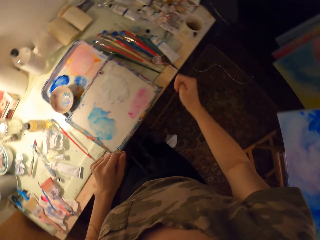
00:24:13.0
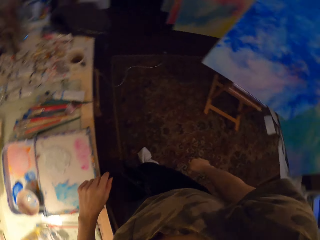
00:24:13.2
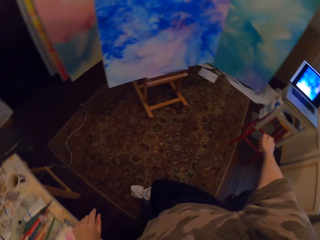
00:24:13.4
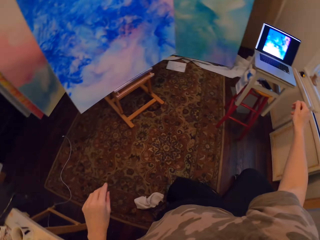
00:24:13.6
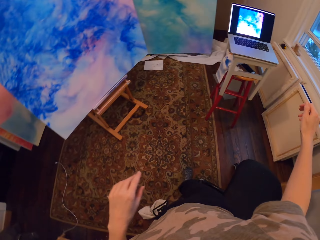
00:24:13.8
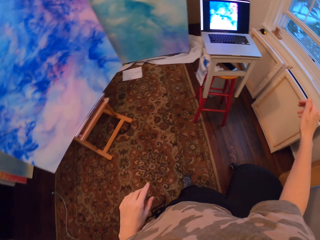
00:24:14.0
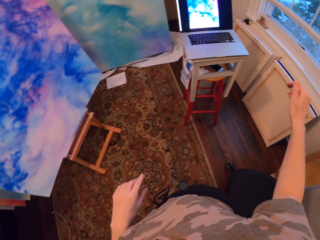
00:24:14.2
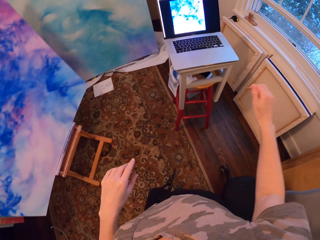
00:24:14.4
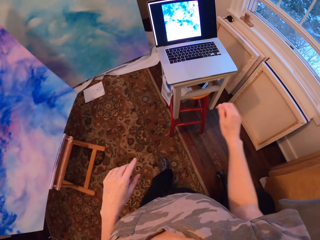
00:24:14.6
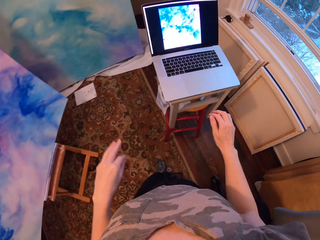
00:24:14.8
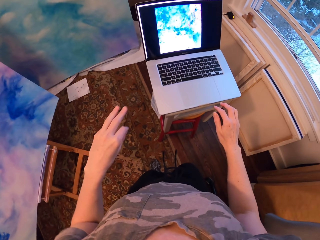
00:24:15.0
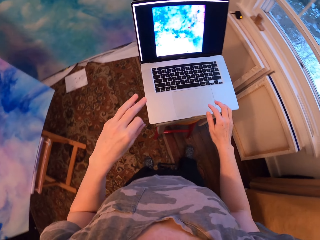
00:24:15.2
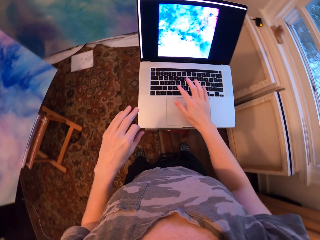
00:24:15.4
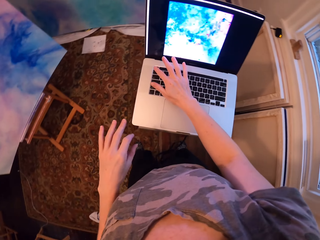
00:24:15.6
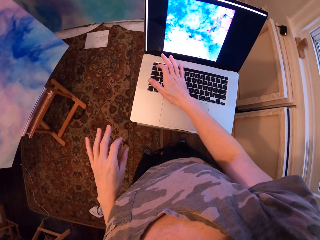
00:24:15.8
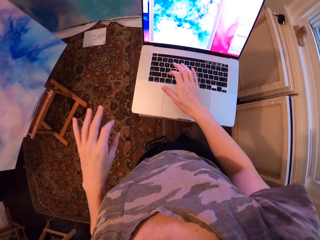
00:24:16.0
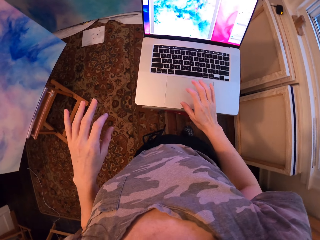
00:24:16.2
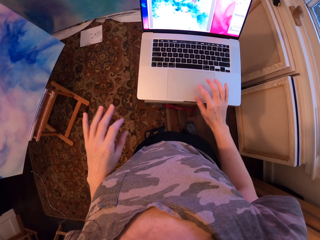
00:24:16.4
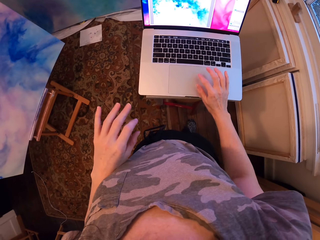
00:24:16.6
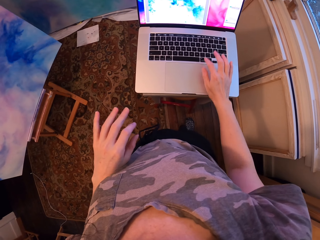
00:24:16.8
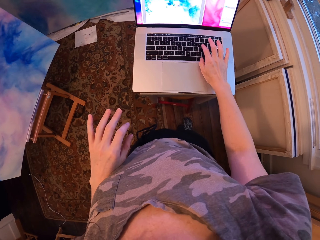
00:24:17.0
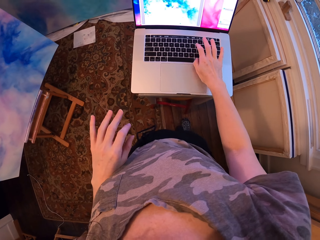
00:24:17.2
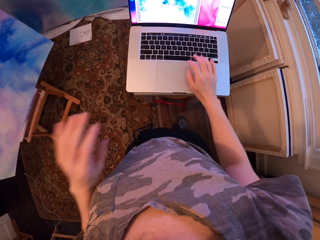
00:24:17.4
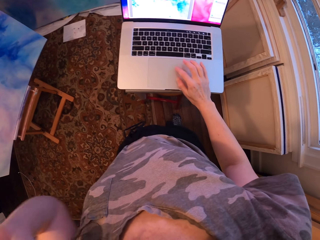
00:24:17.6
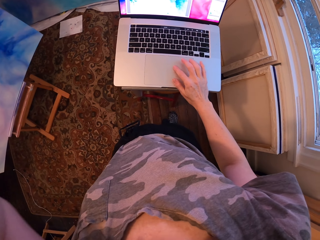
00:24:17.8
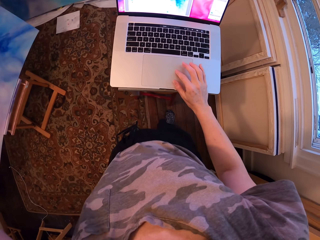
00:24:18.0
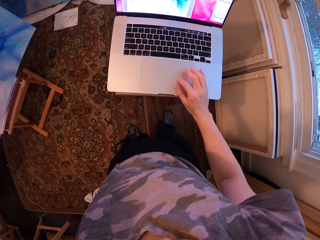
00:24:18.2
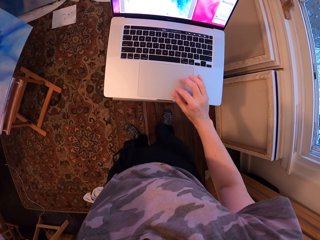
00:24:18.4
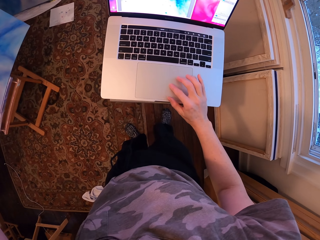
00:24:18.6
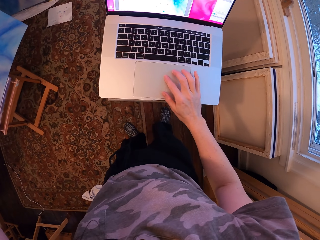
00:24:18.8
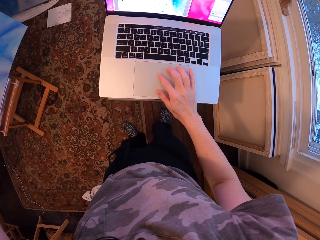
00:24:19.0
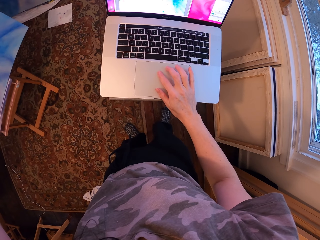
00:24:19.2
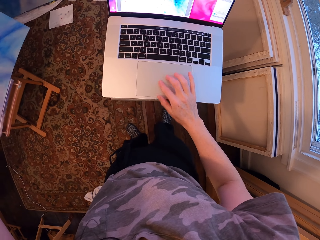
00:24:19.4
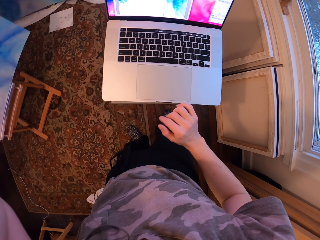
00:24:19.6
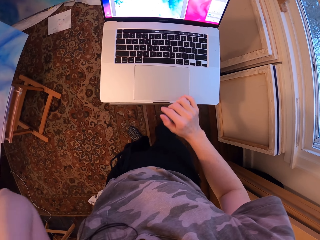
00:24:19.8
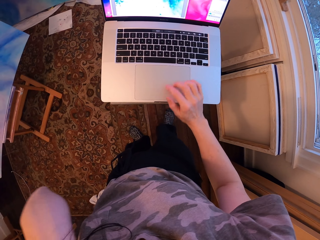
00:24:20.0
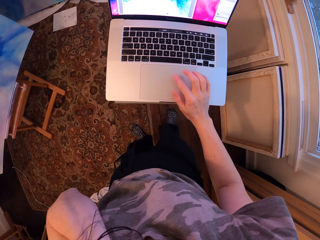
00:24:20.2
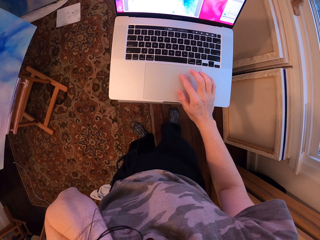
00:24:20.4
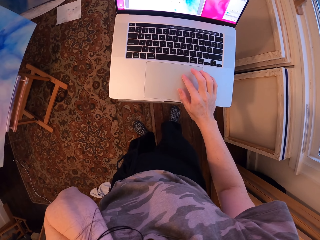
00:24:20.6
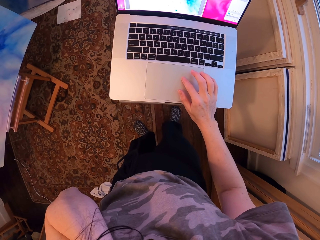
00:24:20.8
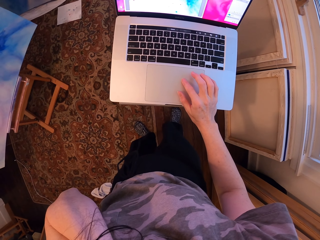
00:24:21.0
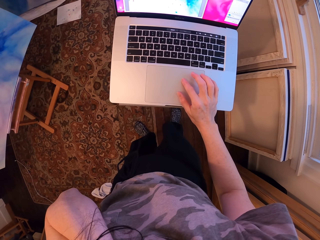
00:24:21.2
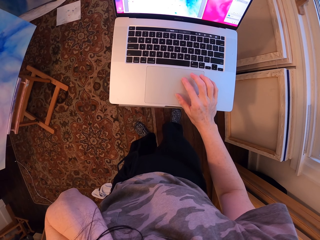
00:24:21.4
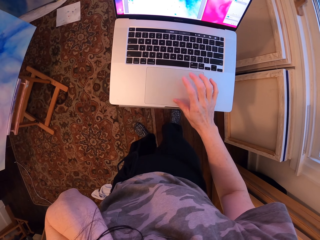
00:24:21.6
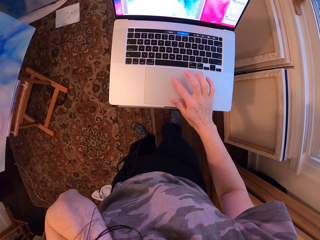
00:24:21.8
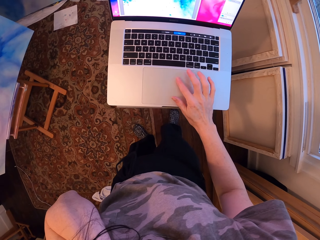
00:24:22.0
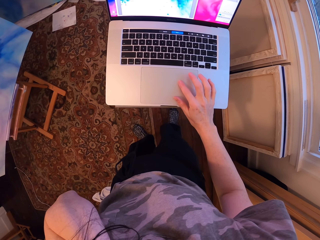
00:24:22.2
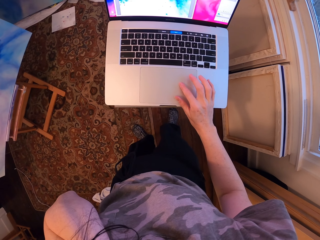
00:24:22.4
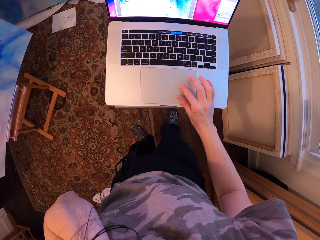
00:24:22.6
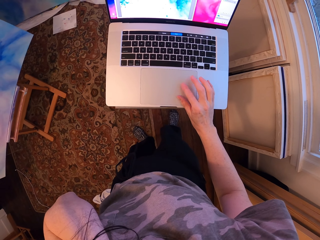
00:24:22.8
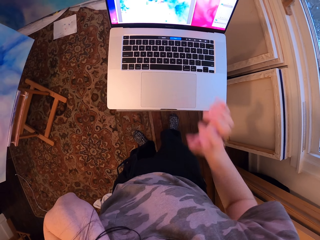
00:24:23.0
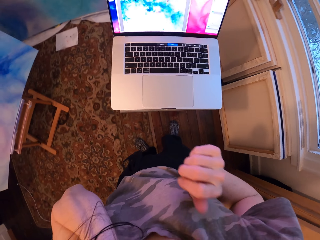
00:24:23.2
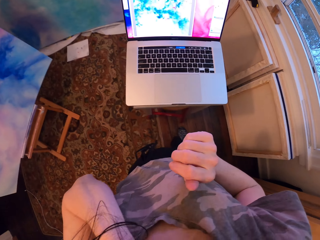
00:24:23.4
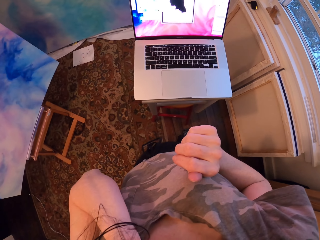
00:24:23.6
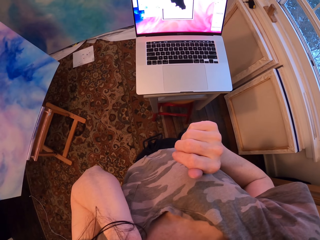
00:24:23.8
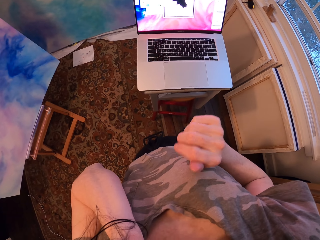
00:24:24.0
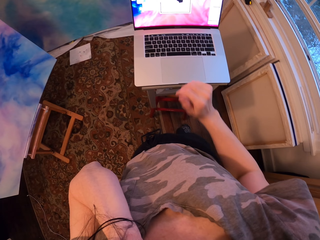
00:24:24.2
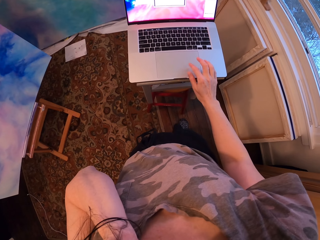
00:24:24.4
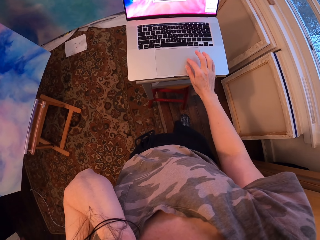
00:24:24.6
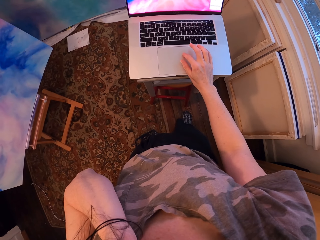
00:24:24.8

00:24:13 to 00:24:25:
The camera wearer puts the brushes on the table. They operate the laptop.

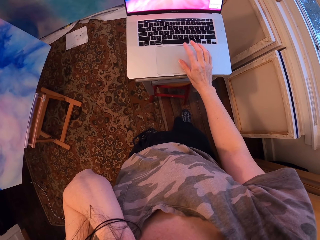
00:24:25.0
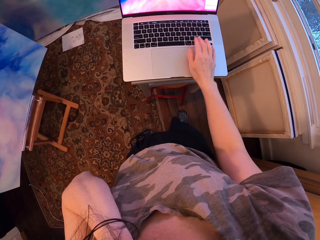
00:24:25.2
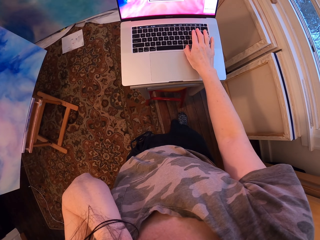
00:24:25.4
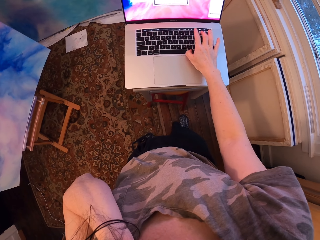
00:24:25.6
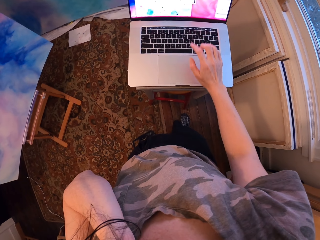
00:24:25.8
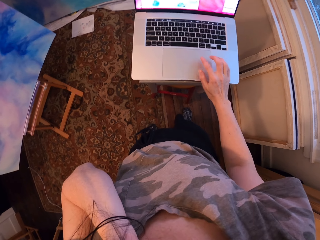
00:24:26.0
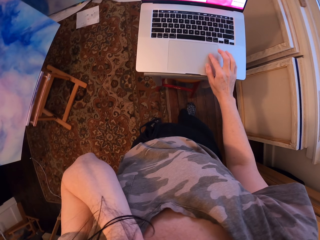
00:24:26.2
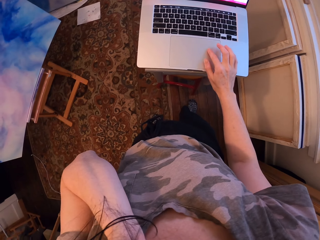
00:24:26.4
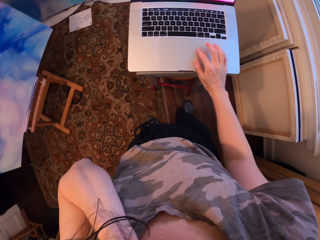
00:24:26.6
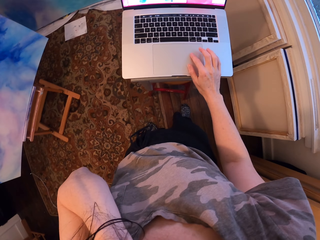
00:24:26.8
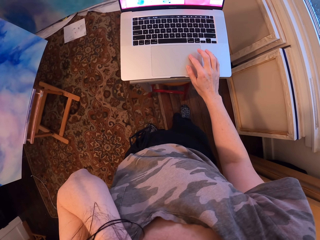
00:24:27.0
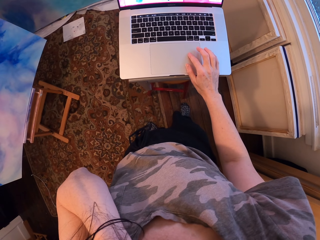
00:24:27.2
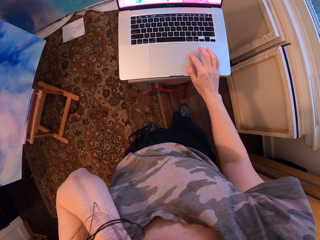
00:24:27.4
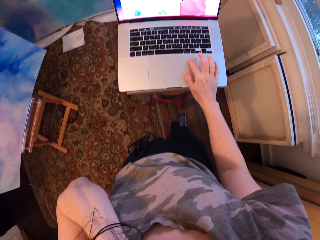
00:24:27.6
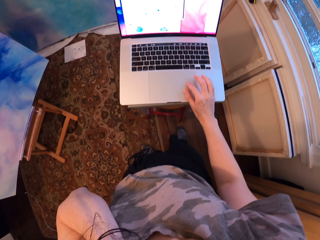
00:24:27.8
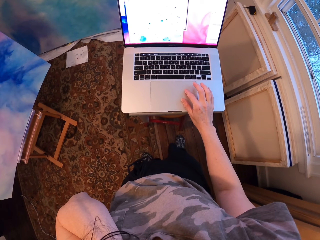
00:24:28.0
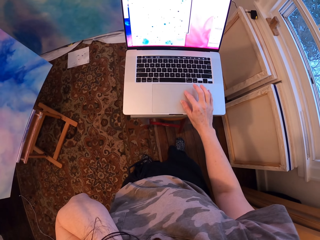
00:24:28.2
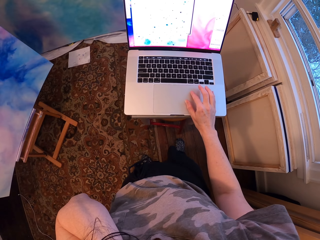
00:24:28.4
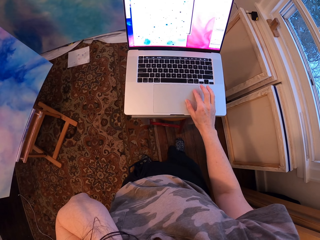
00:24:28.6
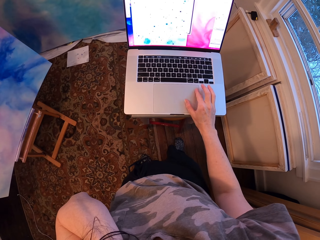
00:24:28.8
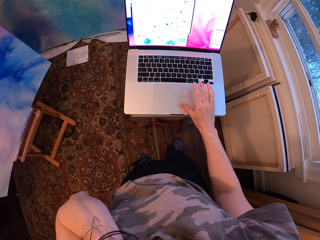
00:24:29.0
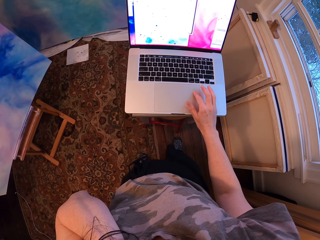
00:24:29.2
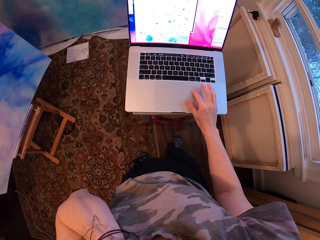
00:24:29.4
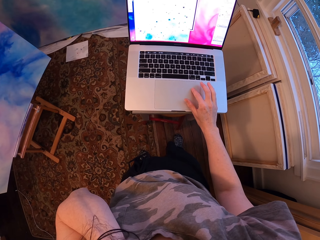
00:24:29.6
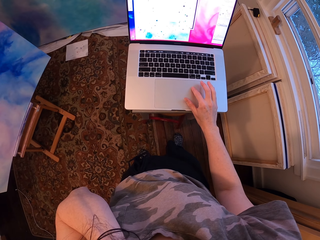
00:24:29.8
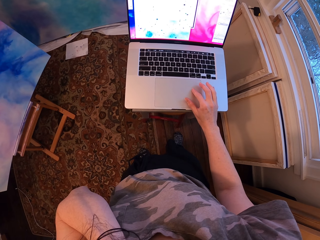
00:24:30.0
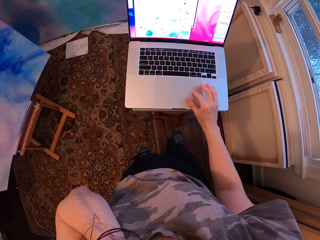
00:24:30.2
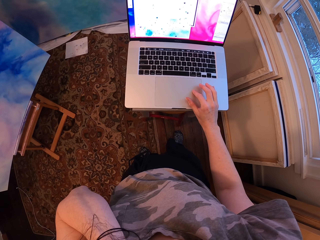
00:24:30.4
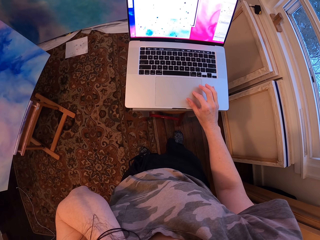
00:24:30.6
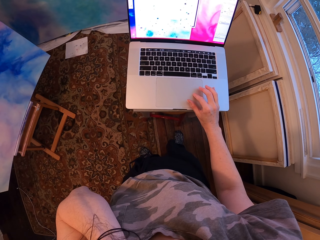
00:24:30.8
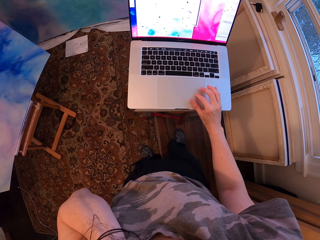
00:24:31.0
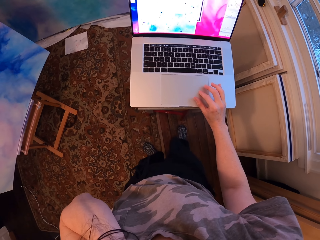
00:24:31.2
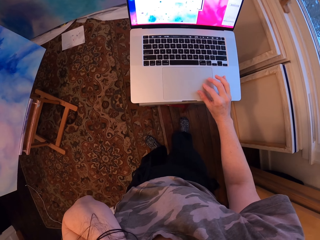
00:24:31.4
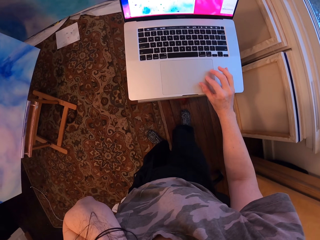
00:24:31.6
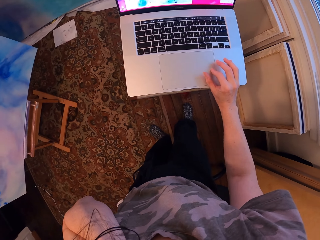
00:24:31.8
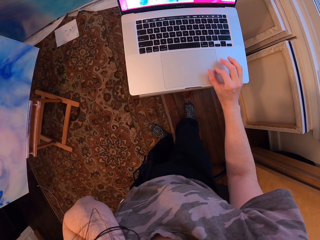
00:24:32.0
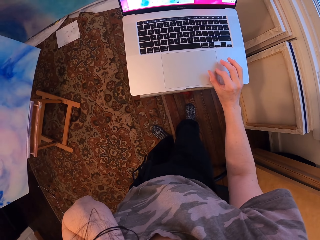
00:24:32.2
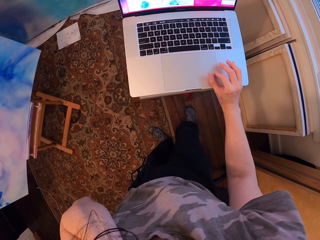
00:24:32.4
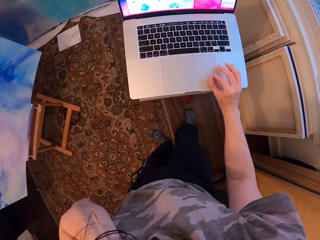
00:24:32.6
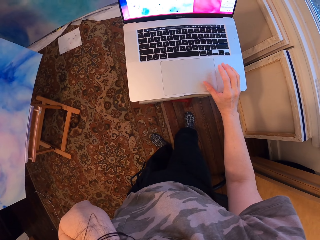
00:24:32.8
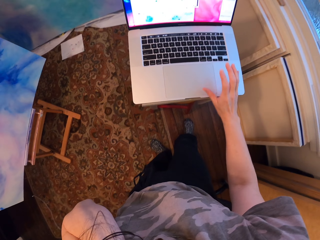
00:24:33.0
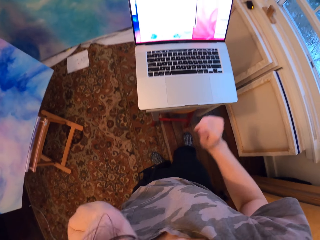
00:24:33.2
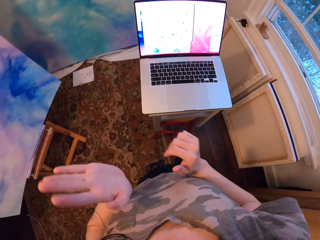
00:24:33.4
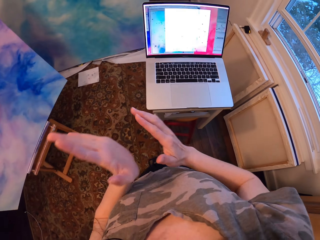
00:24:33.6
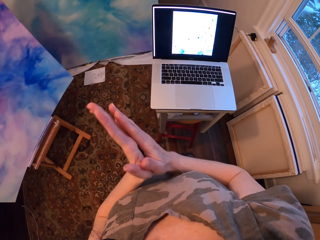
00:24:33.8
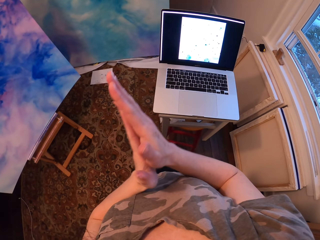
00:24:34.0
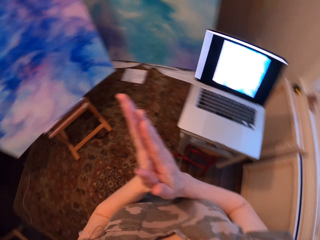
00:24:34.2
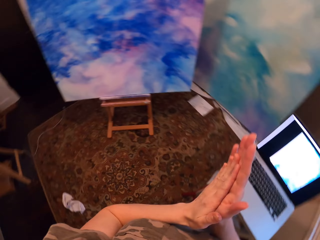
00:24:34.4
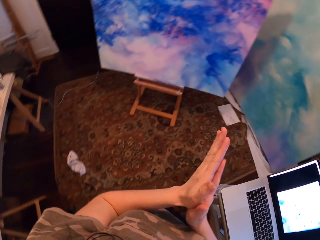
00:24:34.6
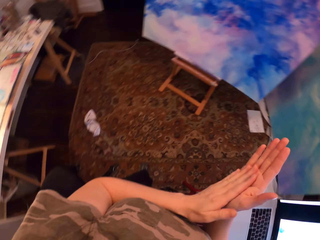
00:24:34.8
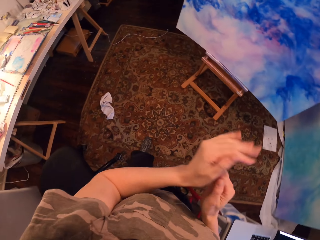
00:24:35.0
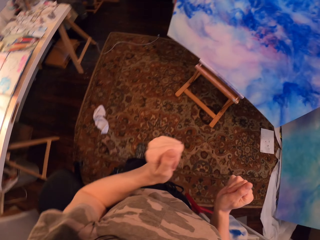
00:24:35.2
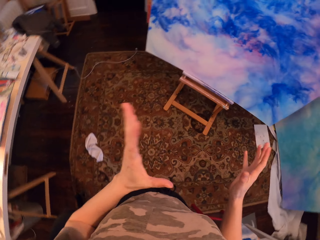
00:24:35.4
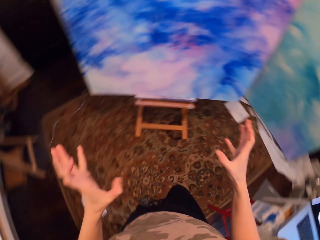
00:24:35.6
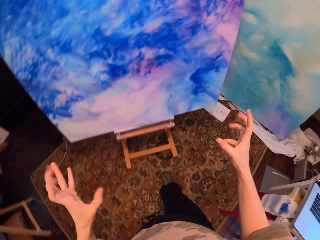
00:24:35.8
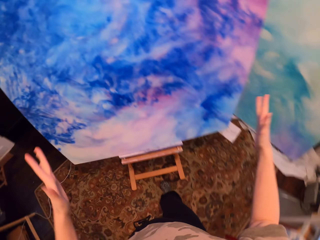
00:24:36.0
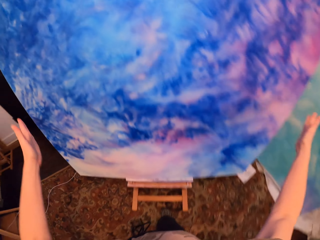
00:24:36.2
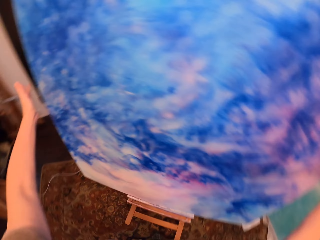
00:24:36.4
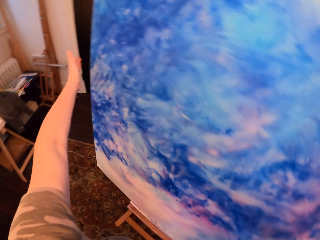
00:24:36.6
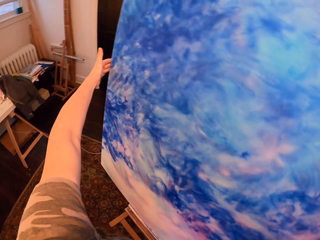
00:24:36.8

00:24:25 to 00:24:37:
The camera wearer rubs the hands against each other.
